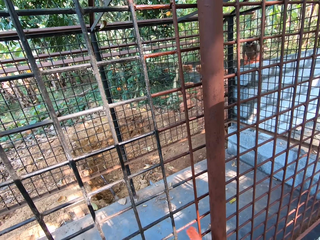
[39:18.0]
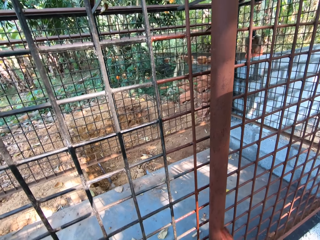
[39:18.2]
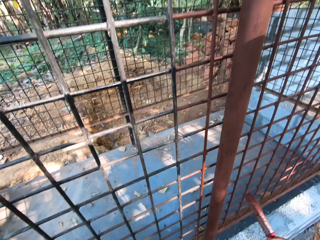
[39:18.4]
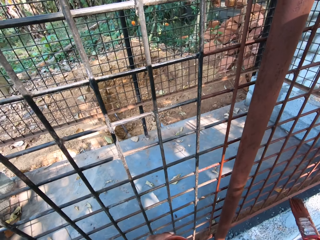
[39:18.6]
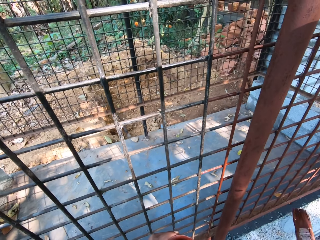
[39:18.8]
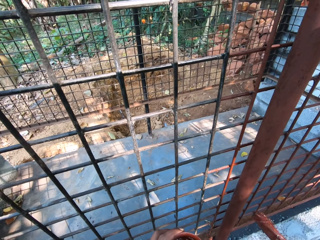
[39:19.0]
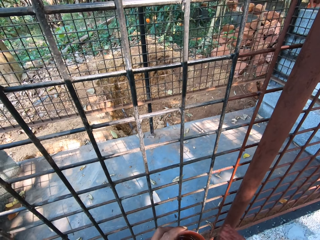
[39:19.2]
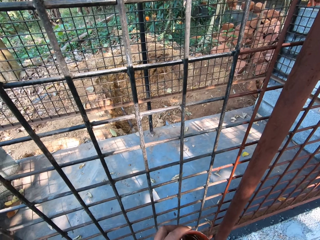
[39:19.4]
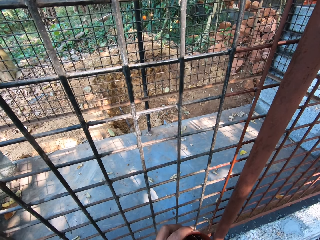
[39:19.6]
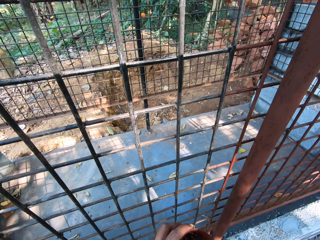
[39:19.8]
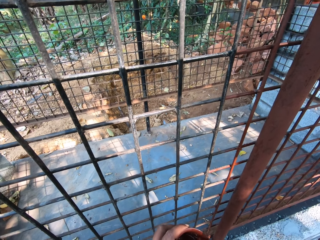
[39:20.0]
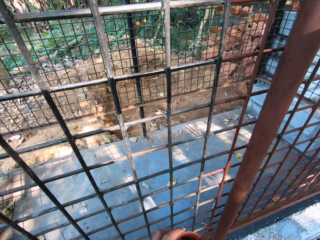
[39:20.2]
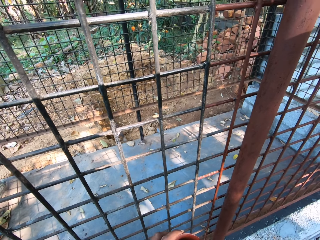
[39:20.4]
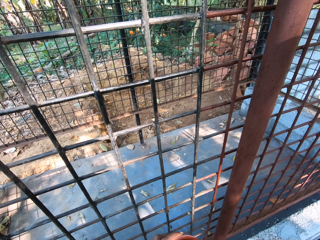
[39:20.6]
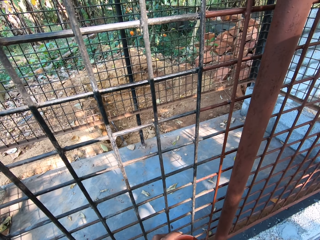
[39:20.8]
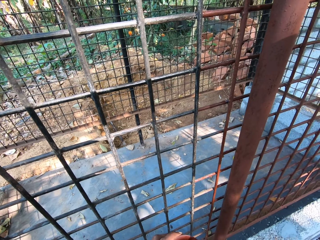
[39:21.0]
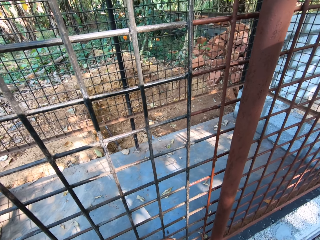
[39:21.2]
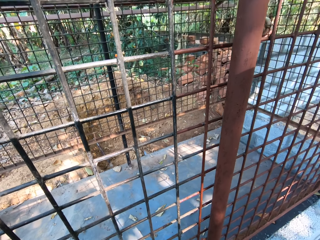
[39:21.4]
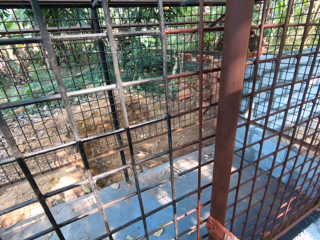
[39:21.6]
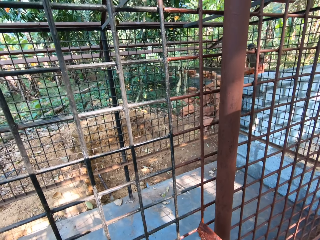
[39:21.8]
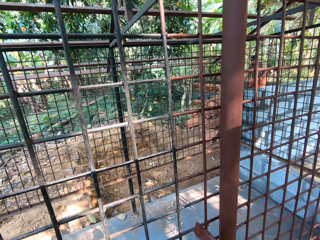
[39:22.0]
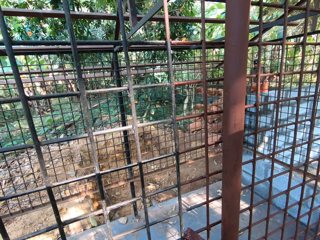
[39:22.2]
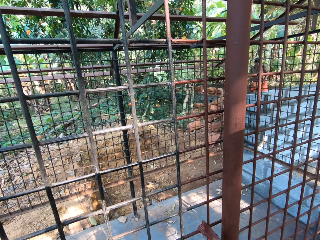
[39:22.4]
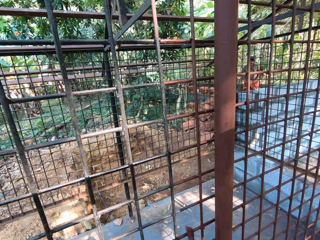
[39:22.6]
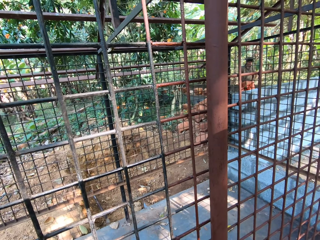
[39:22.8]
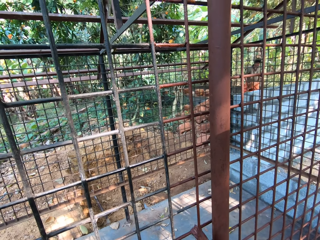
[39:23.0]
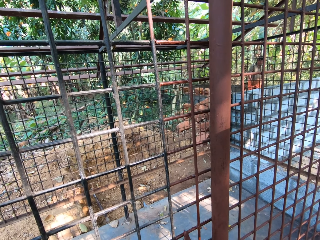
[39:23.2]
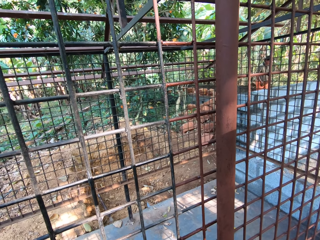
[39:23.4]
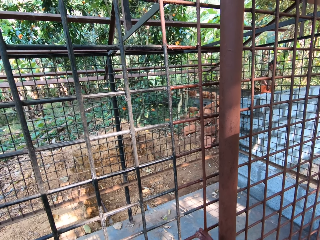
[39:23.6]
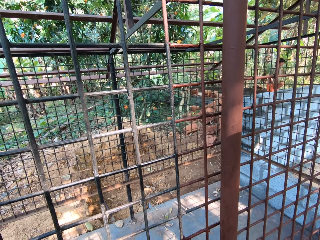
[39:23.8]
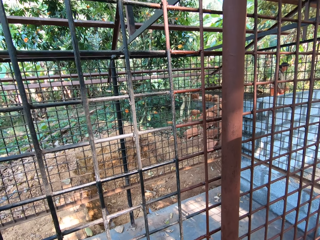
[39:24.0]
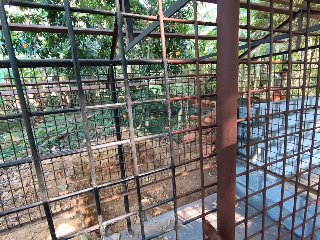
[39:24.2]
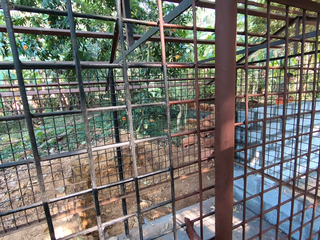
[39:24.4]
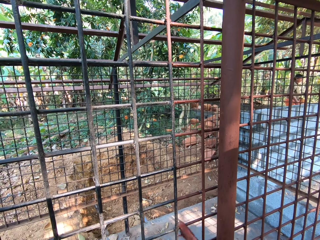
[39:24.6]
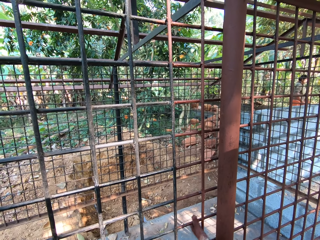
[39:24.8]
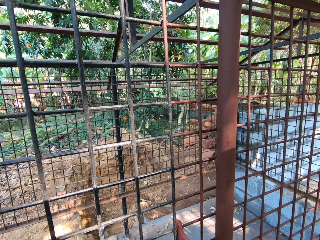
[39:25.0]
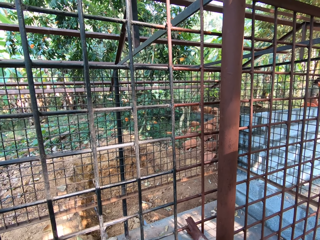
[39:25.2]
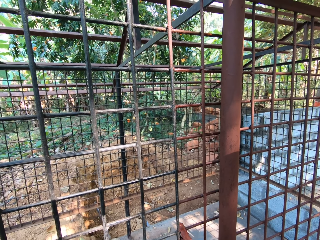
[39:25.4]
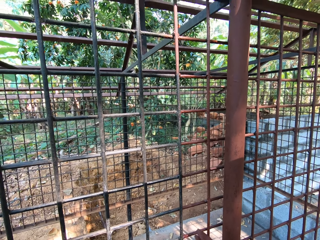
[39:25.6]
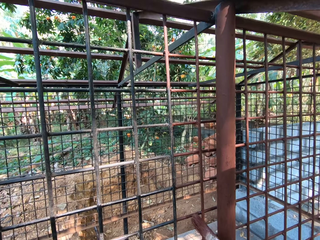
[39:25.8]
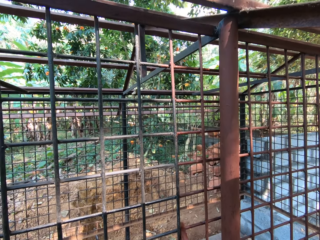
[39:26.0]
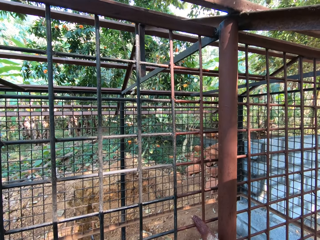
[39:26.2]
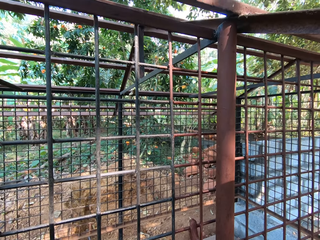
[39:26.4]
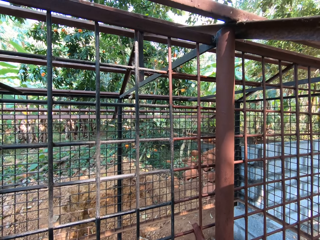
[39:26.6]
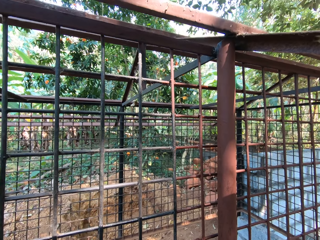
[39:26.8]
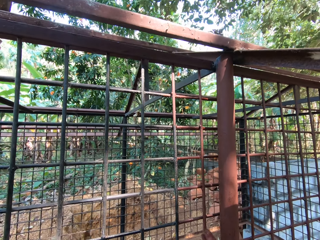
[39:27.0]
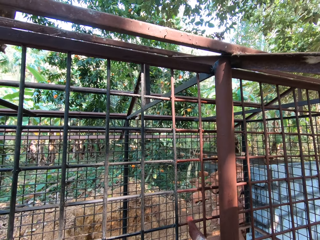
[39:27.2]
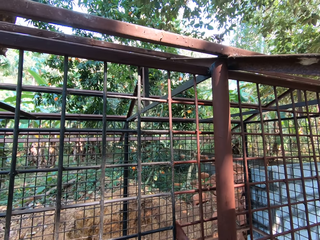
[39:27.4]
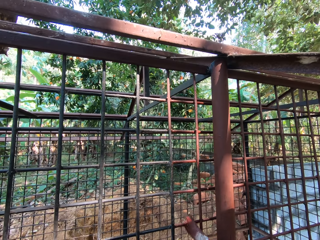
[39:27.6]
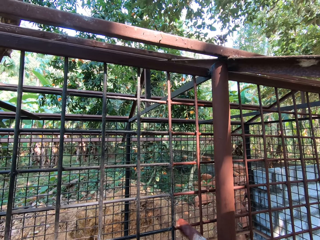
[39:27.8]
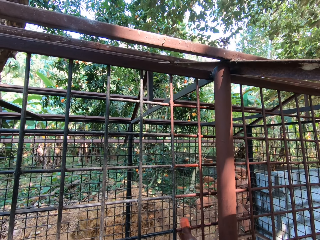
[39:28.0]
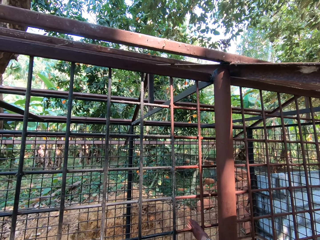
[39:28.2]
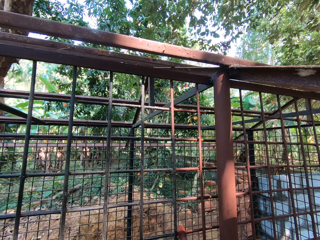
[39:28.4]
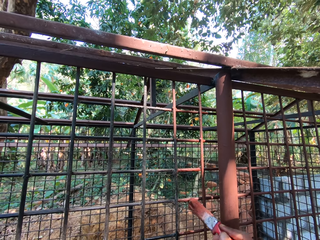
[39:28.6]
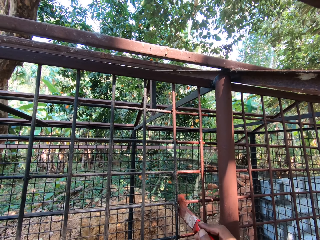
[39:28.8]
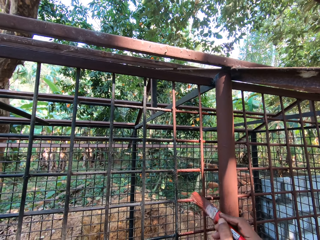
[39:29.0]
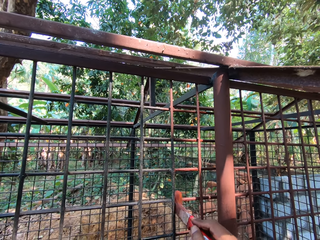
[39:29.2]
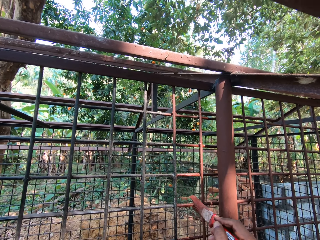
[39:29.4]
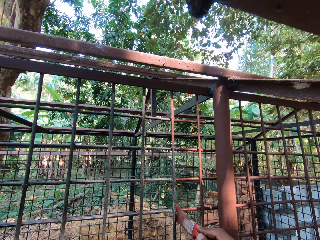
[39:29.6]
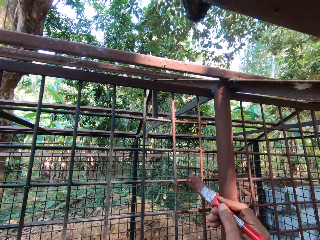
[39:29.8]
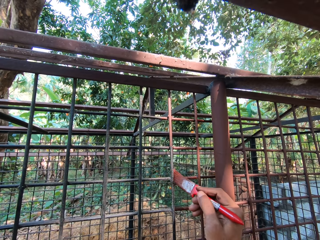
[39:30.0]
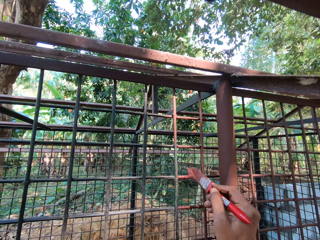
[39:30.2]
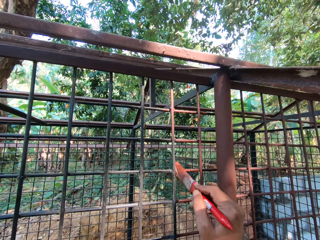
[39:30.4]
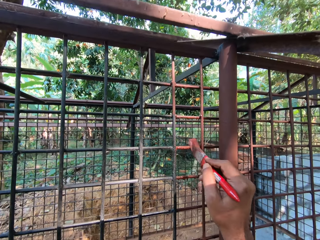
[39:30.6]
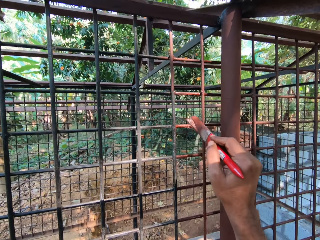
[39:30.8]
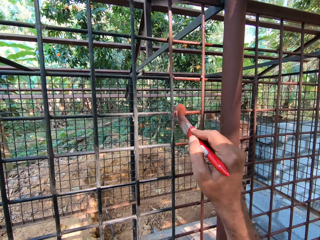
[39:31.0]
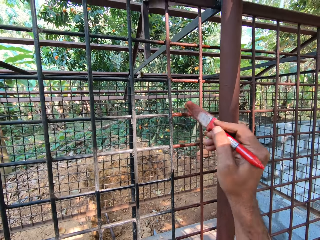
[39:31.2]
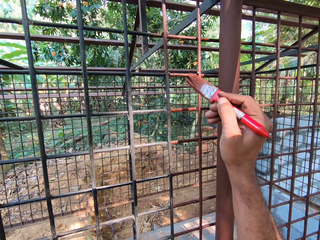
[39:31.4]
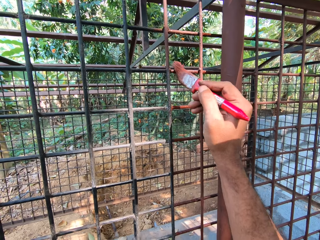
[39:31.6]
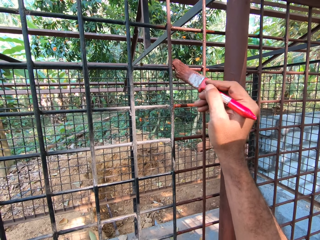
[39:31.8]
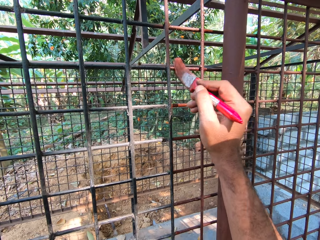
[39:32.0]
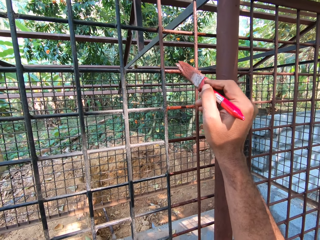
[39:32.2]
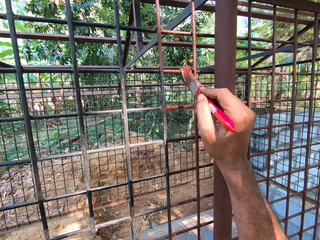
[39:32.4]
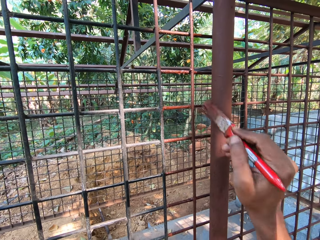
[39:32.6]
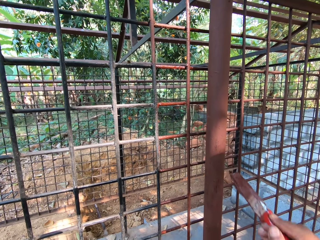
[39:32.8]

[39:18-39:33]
The camera wearer dips the paintbrush into the cup of paint with his right hand. He paints the iron mesh with the paintbrush in his right hand. He paints the metal. He paints the iron mesh with the paintbrush in his right hand.

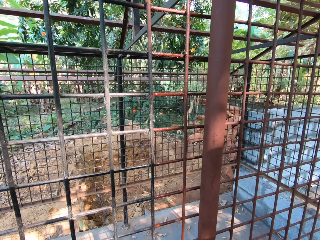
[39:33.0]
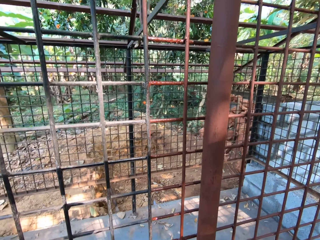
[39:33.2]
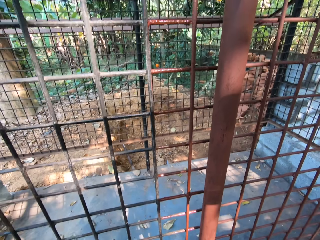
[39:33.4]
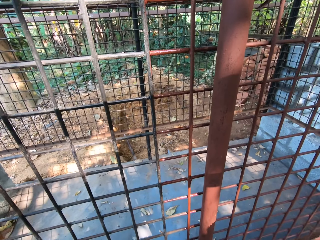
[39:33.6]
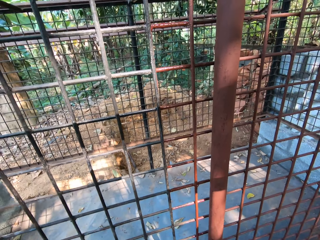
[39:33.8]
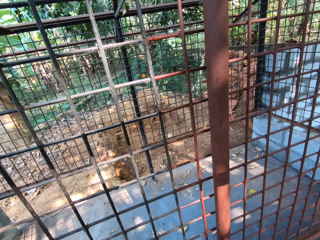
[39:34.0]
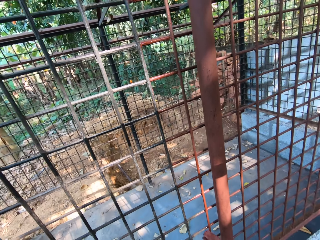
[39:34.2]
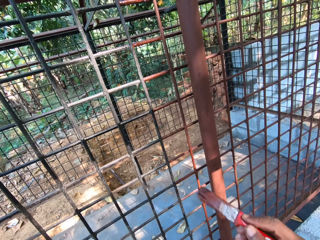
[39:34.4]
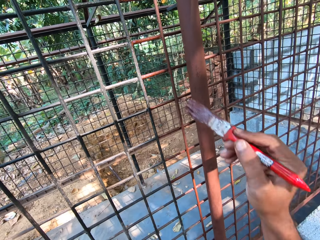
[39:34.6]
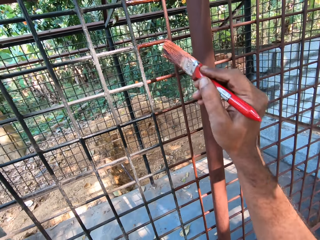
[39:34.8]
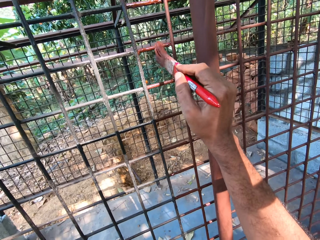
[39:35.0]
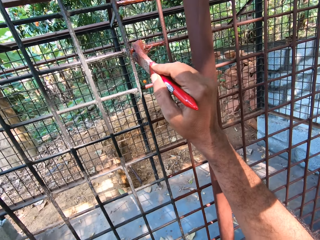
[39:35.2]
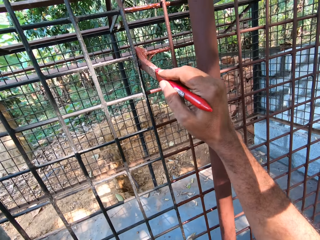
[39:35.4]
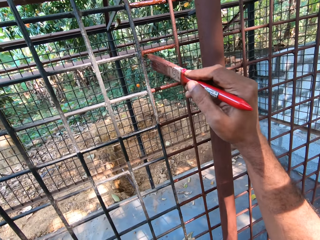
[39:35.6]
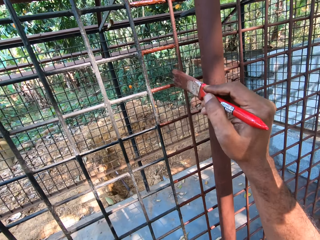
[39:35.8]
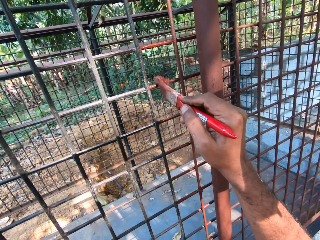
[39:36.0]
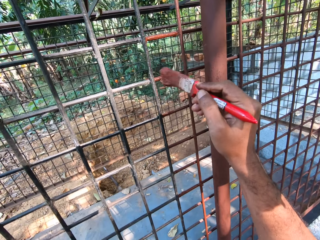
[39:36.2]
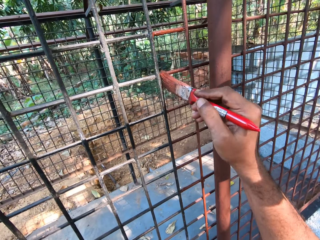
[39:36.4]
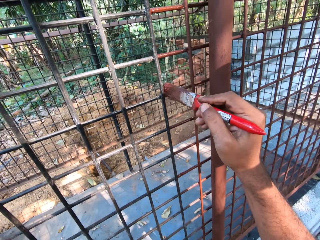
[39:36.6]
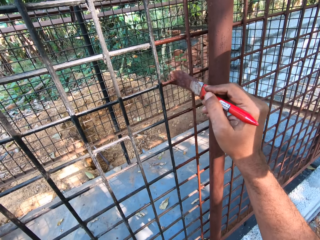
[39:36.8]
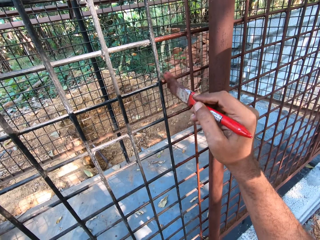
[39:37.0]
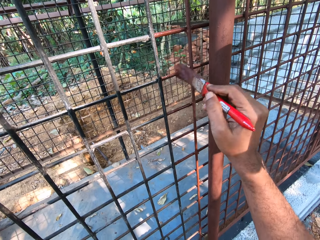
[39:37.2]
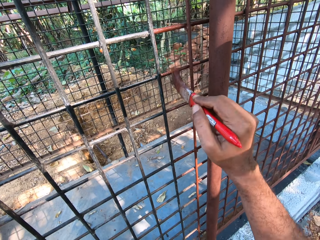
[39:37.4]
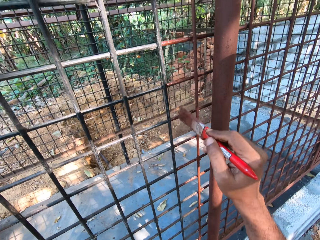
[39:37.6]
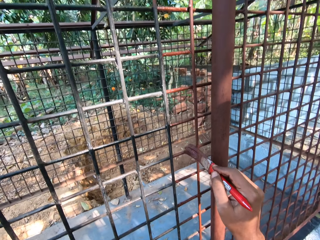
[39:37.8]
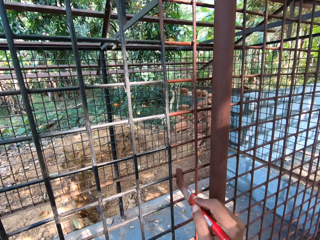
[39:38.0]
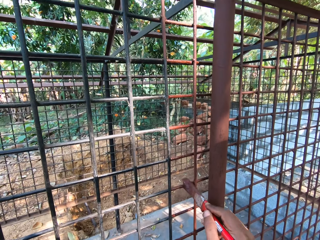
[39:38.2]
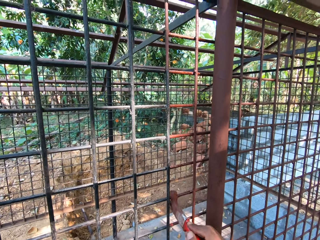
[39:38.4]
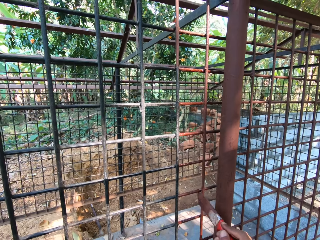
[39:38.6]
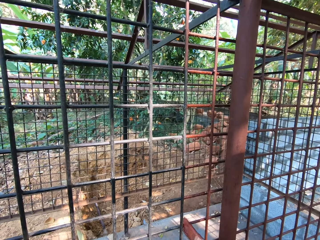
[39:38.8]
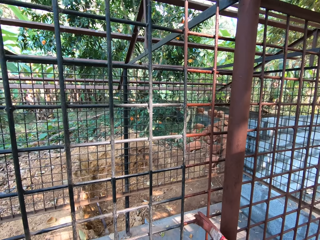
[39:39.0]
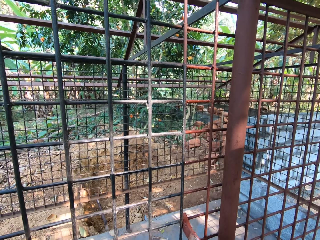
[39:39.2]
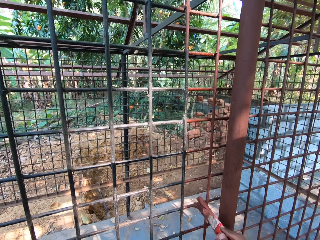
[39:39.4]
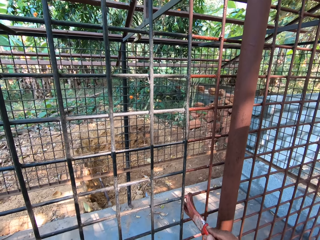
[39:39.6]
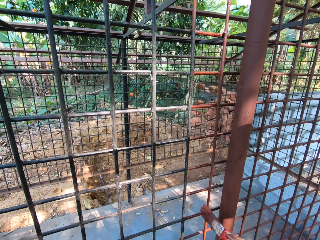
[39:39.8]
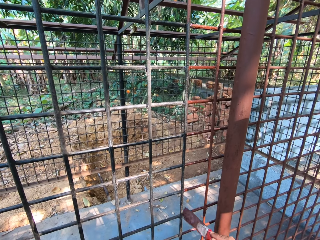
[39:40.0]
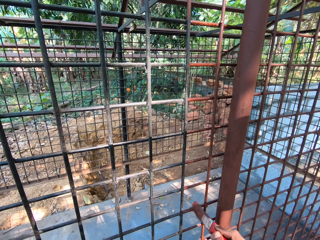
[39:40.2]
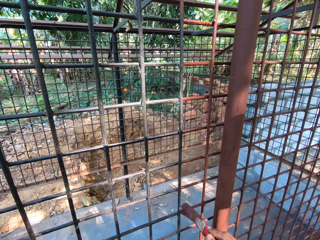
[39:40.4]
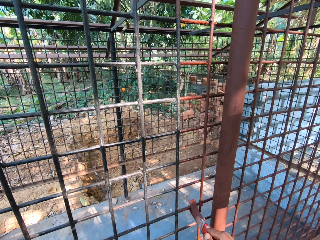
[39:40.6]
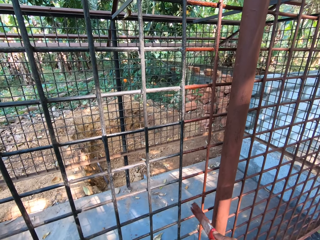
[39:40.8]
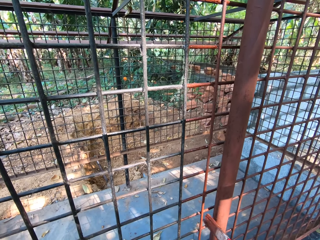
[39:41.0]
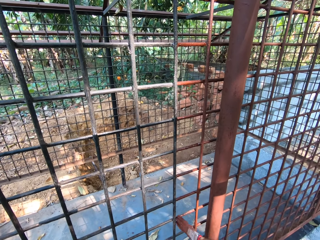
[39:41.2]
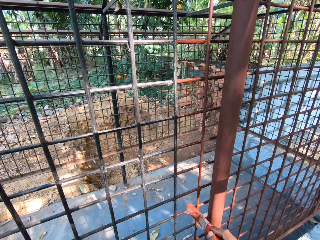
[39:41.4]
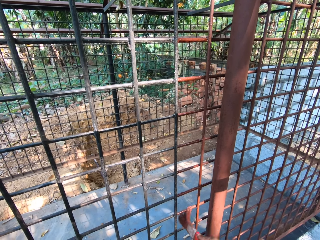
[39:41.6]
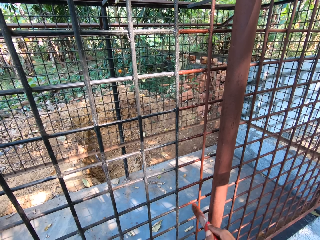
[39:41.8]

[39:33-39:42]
The camera wearer converses with a man. He paints the iron mesh with the paintbrush in his right hand.
